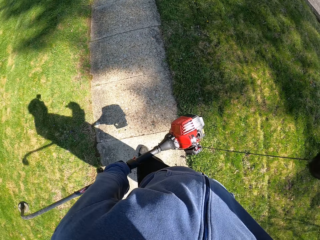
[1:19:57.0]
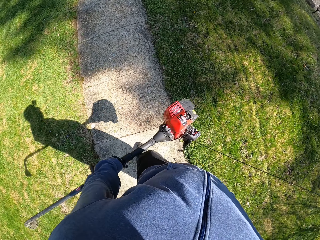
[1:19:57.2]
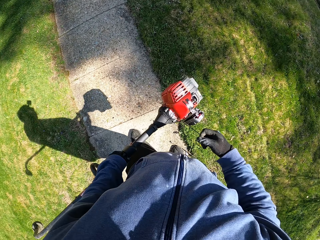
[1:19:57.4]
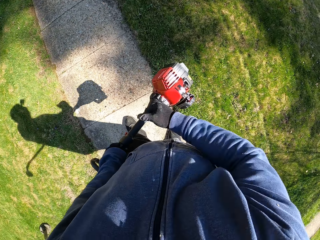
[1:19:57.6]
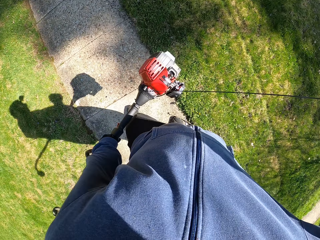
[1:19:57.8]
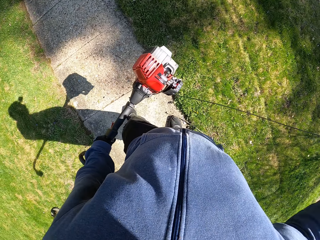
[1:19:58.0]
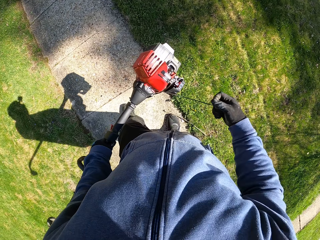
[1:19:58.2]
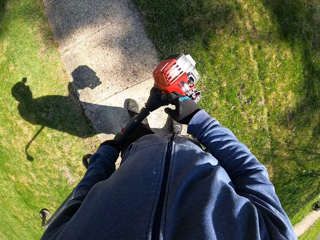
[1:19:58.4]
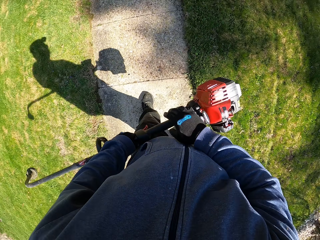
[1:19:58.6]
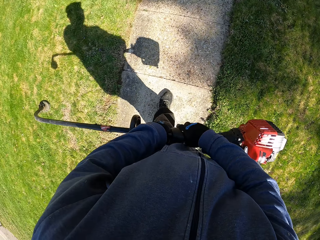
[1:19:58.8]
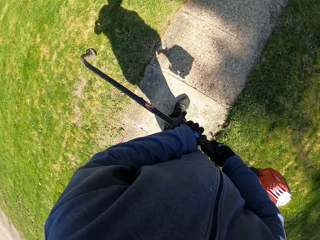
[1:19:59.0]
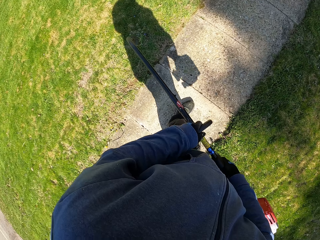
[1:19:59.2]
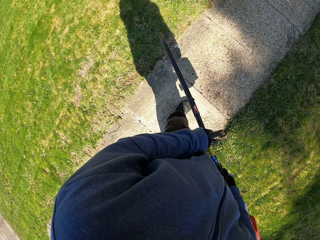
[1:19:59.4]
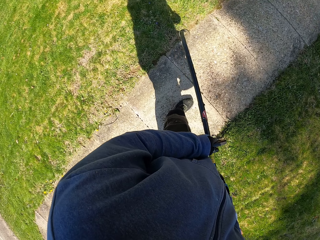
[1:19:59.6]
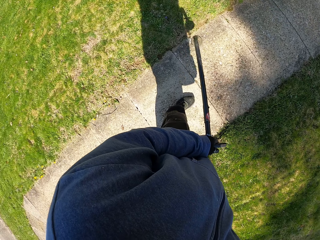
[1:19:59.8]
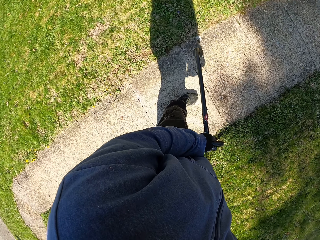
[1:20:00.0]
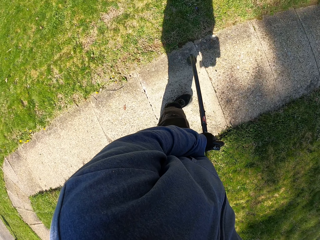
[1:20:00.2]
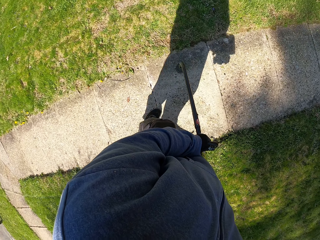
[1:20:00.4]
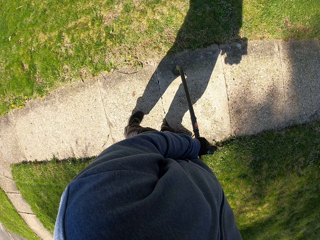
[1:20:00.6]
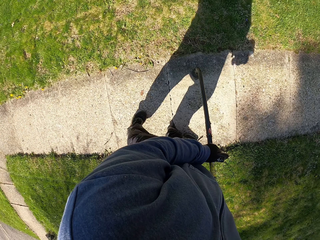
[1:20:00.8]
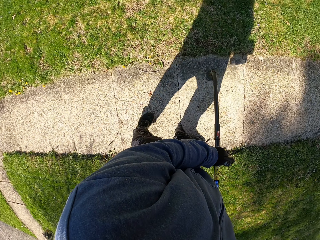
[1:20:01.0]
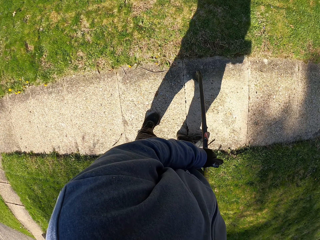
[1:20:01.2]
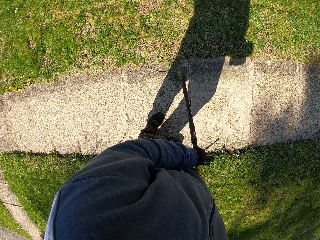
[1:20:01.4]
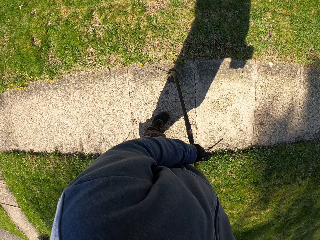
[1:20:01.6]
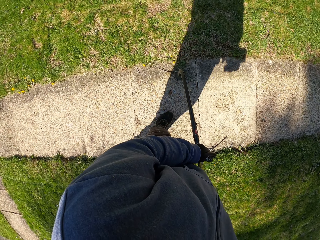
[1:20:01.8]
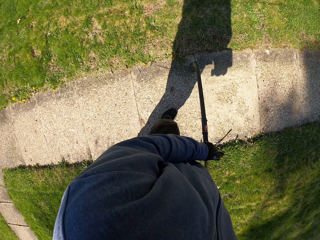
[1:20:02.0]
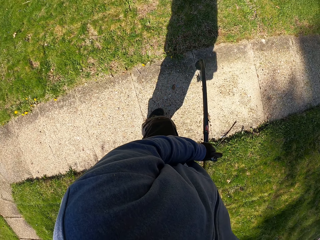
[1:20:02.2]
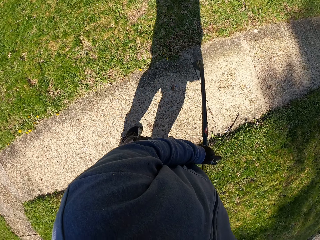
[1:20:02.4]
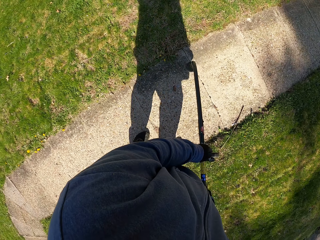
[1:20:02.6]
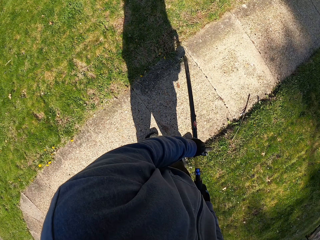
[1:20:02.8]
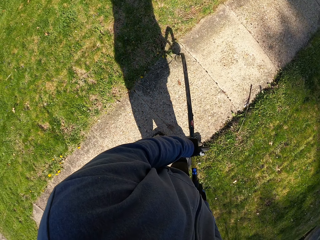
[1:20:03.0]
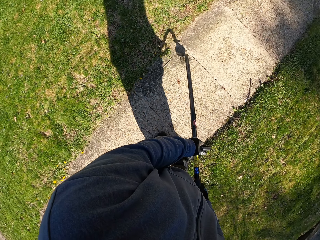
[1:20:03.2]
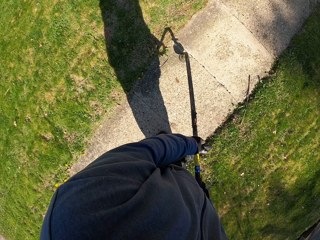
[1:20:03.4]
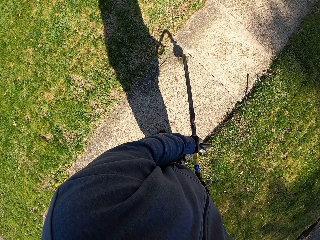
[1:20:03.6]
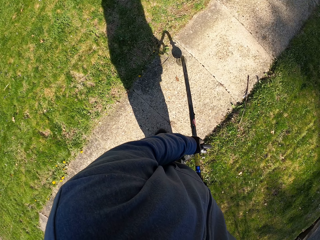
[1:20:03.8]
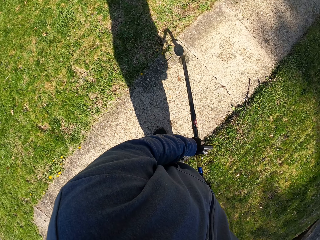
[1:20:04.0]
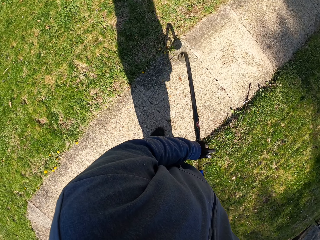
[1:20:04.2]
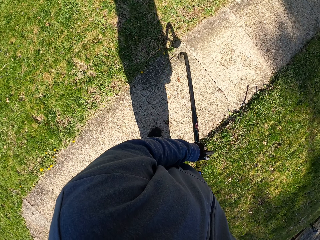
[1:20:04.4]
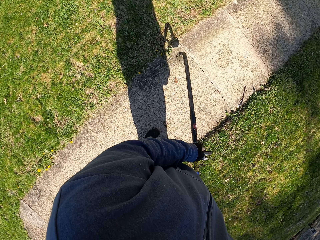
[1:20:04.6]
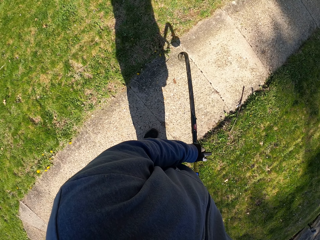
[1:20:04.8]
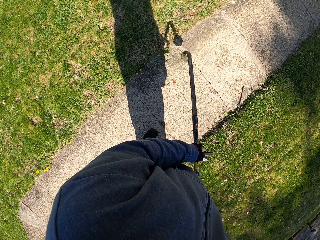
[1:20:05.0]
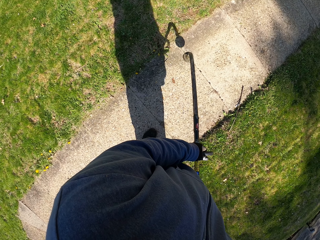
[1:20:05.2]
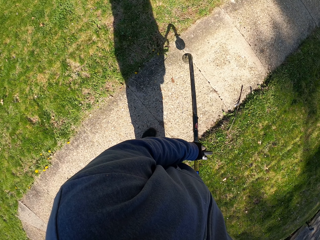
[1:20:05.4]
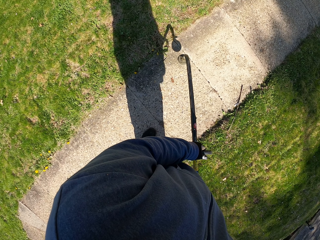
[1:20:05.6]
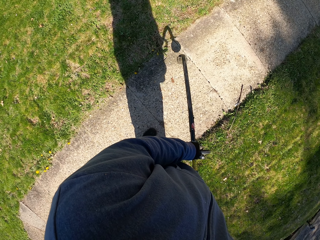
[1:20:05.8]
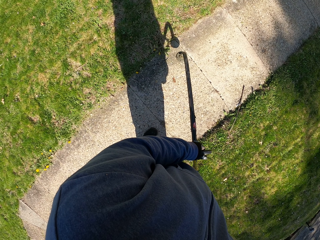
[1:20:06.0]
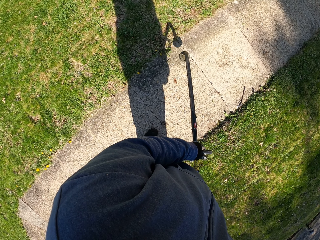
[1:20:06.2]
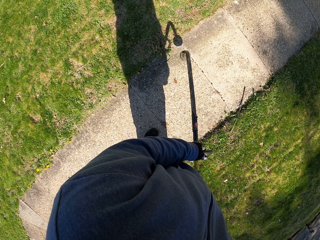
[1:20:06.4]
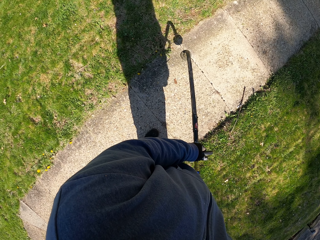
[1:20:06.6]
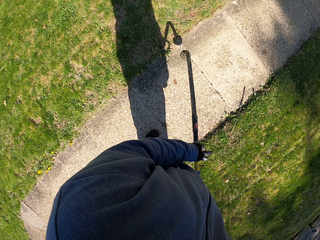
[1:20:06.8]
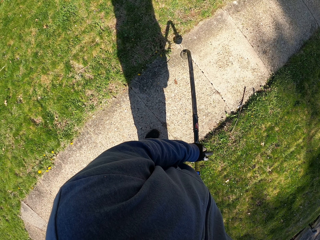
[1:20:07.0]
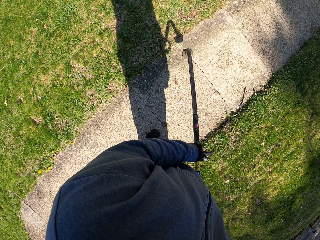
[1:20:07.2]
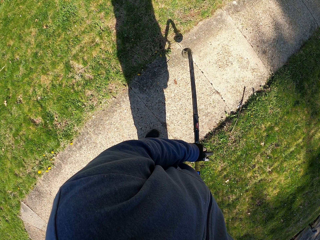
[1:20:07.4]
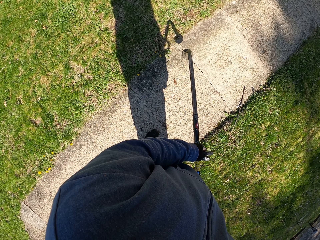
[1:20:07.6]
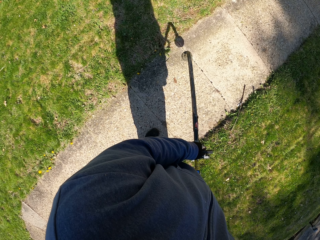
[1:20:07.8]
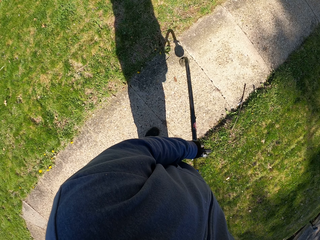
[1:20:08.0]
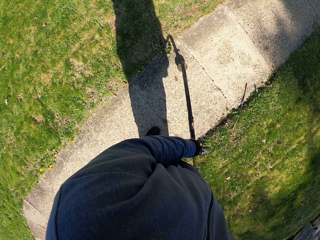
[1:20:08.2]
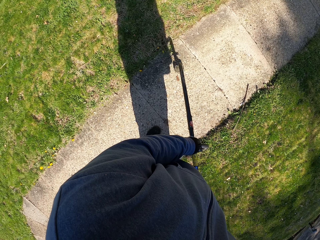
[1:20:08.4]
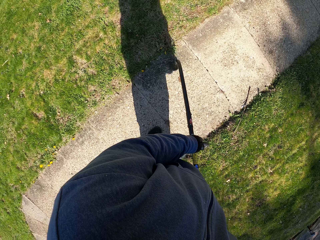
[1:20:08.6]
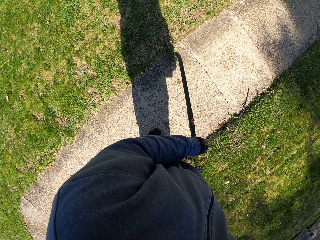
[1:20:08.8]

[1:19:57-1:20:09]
The camera wearer walks around the compound. They trim the grass with the brush cutter. They hold something.

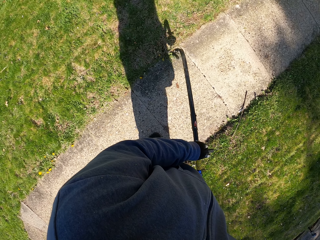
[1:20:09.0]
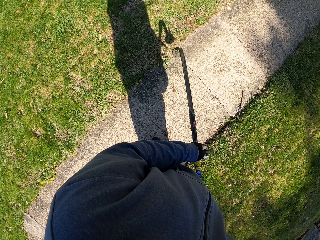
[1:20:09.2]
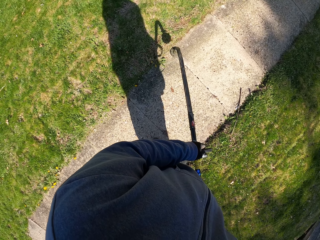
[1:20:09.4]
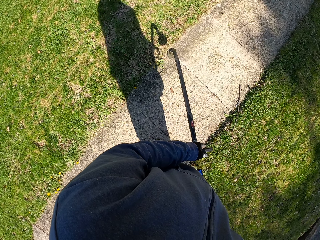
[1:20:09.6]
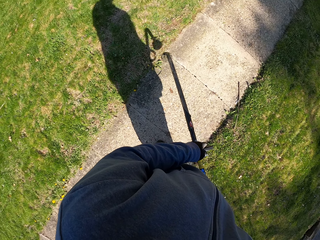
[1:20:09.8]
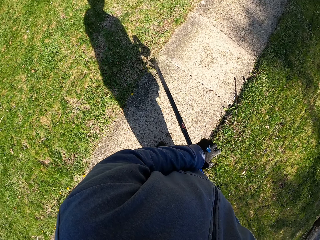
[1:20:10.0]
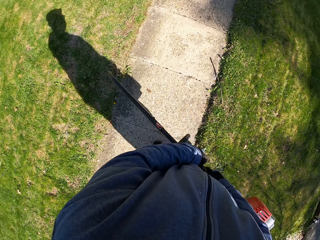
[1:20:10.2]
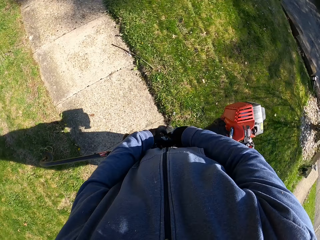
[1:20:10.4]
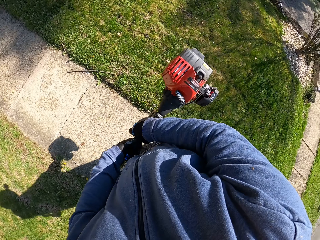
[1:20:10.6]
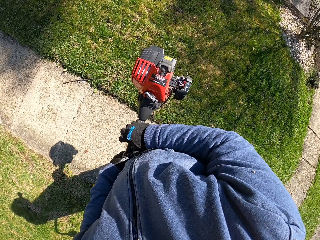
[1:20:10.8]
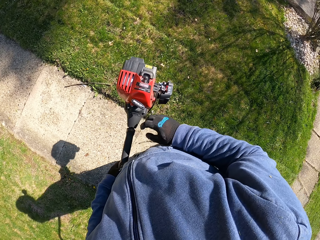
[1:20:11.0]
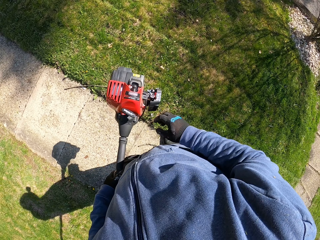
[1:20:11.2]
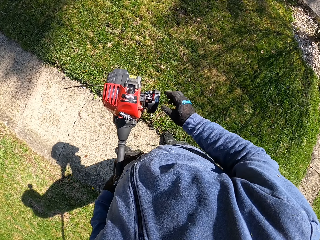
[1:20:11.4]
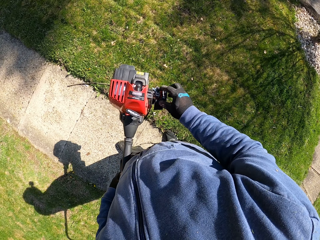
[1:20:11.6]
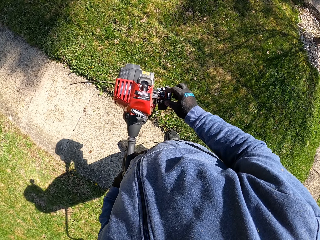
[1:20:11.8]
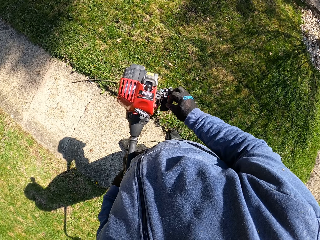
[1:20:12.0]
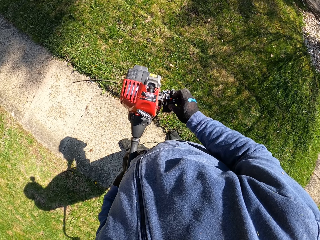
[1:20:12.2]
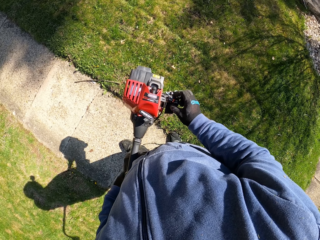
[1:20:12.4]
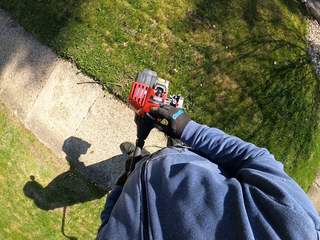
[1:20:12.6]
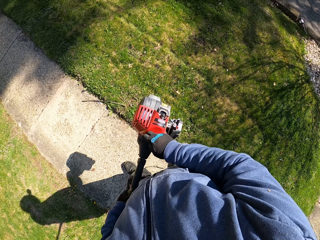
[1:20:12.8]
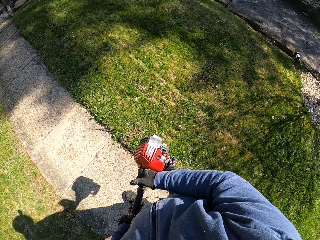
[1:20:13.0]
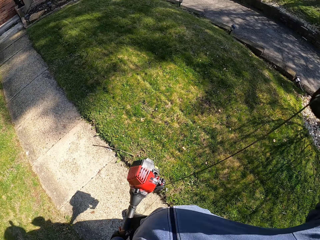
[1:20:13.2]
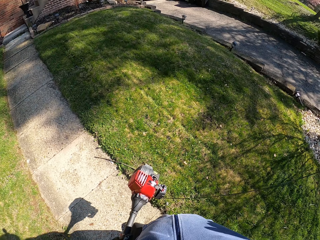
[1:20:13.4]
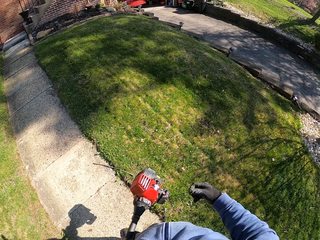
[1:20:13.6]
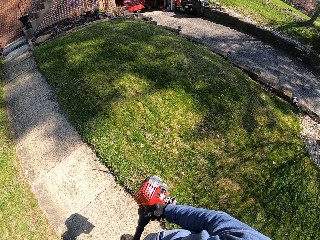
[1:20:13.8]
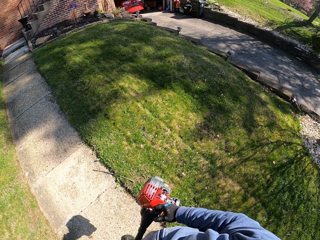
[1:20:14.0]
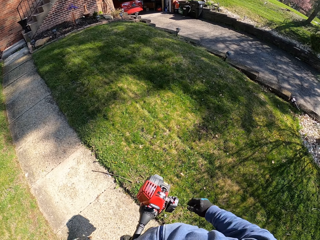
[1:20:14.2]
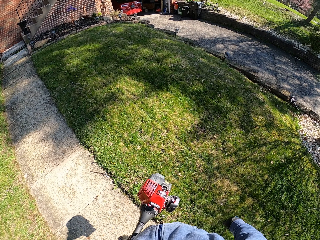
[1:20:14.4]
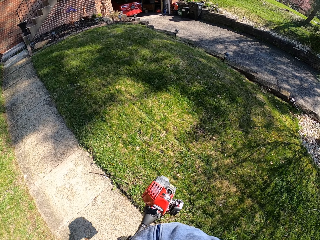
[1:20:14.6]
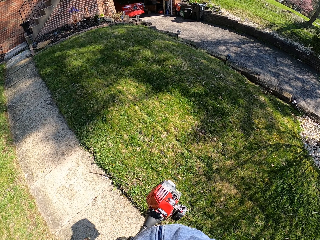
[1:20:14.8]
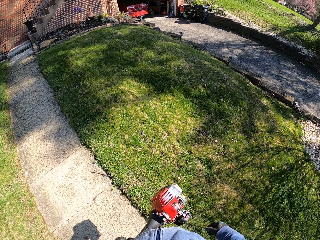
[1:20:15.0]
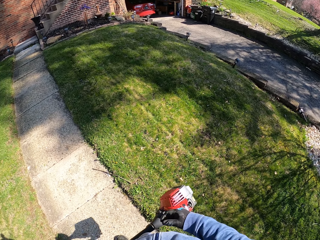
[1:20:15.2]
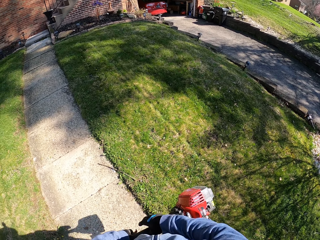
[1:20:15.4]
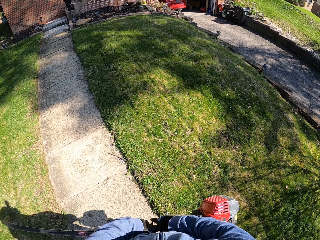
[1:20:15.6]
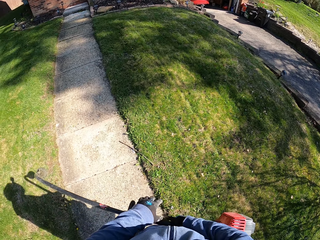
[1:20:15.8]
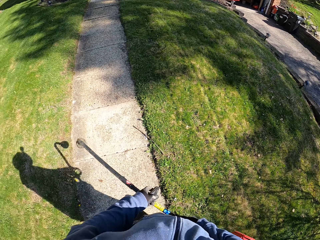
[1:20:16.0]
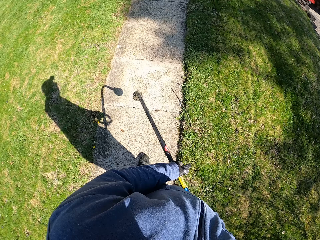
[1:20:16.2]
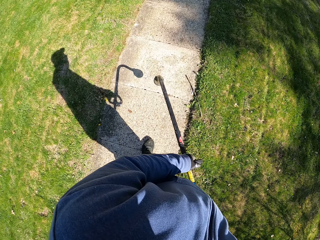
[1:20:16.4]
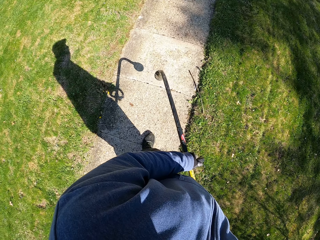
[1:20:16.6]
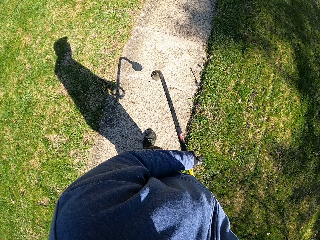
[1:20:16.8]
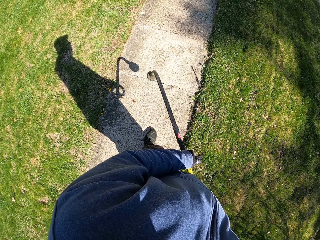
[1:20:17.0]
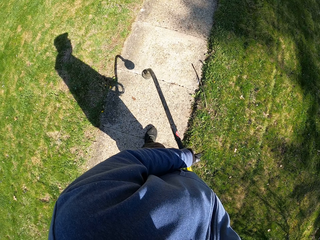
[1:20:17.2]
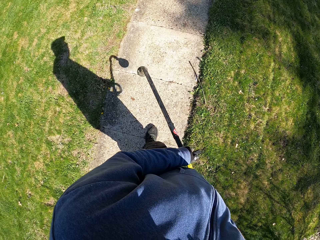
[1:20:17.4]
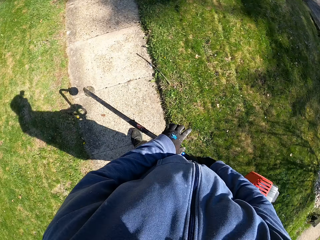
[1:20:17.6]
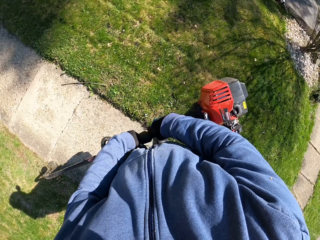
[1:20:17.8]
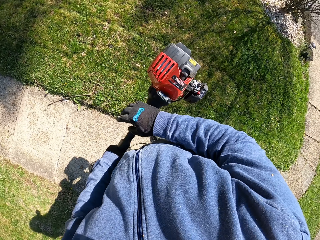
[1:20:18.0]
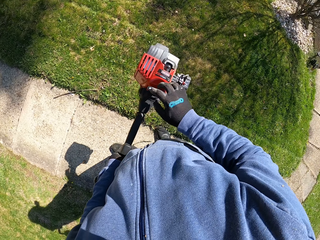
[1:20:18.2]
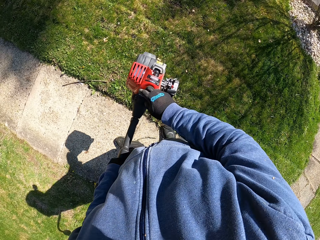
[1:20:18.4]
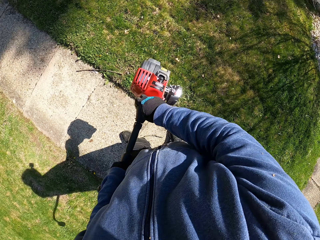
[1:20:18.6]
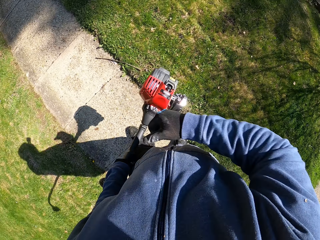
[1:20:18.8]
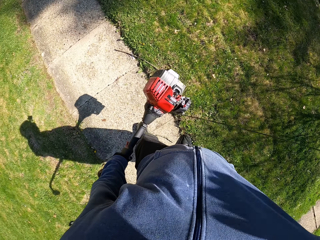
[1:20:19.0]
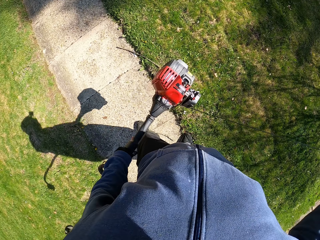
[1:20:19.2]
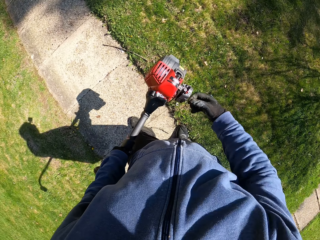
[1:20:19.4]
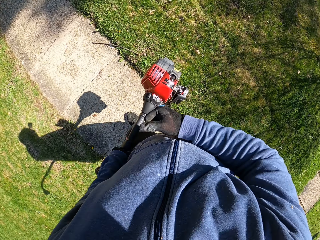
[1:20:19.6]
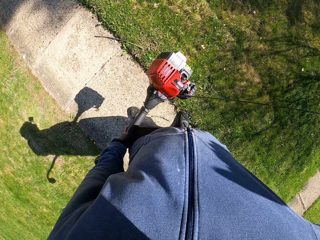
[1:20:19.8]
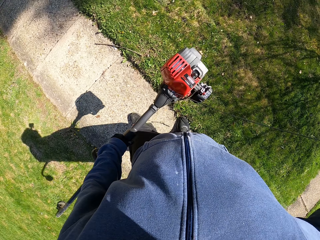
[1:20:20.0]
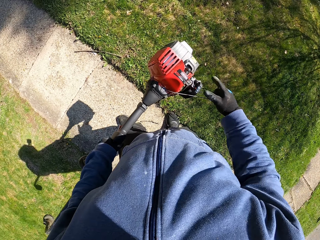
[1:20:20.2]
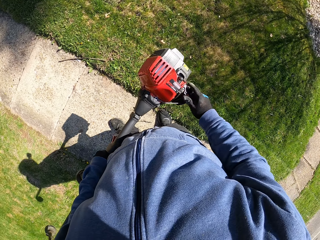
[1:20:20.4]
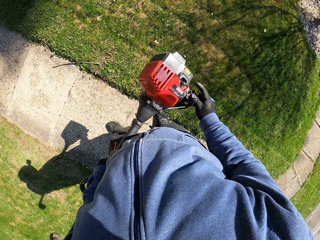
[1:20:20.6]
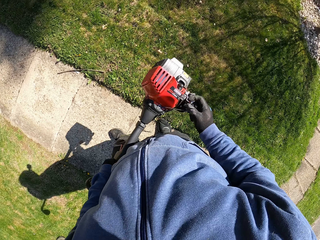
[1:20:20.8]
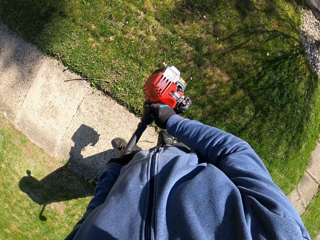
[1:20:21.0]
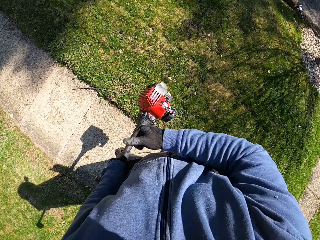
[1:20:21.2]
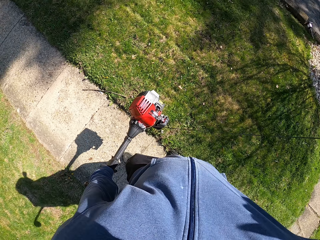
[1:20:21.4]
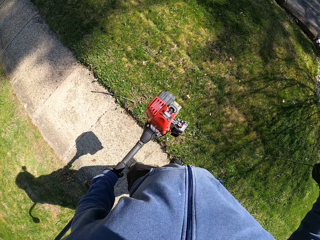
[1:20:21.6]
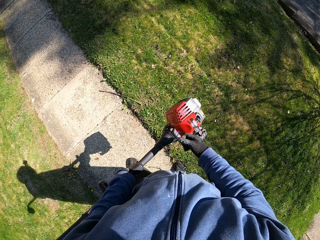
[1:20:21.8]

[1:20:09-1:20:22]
The camera wearer starts the engine of the brush cutter with his right hand. He moves the brush cutter in his hands. He holds something. He starts the engine of the brush cutter with his right hand.
